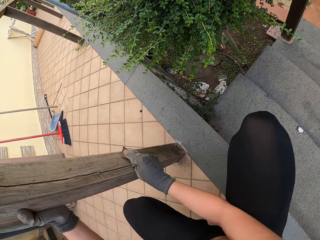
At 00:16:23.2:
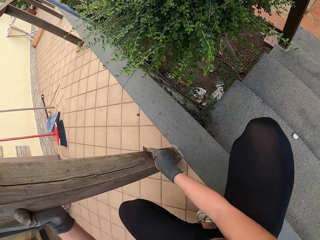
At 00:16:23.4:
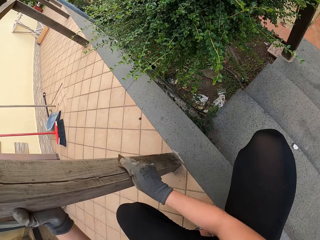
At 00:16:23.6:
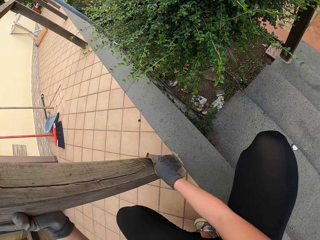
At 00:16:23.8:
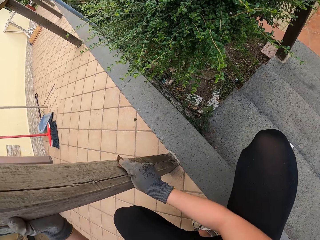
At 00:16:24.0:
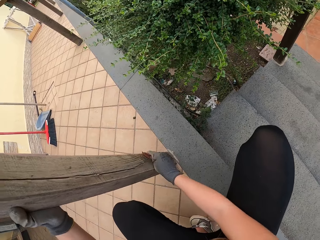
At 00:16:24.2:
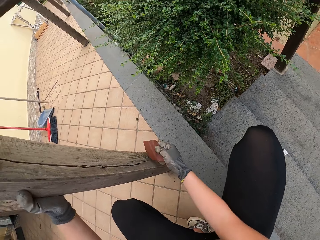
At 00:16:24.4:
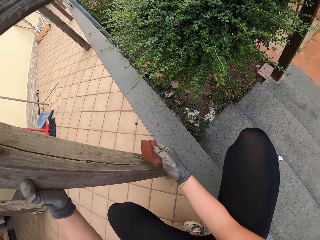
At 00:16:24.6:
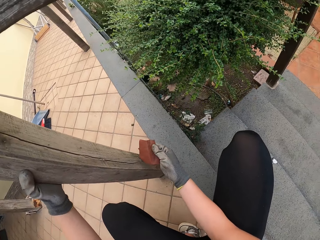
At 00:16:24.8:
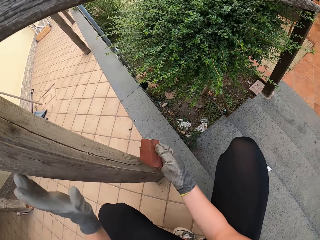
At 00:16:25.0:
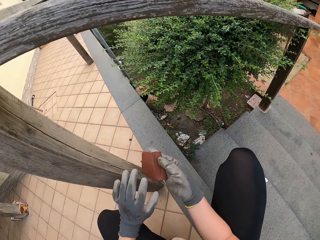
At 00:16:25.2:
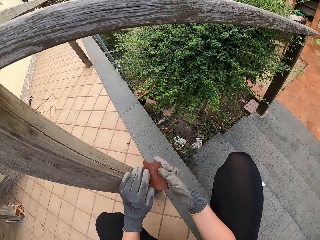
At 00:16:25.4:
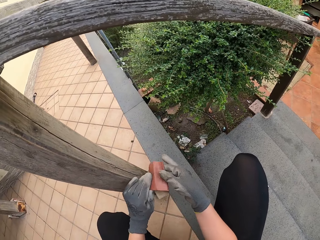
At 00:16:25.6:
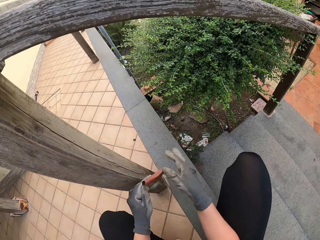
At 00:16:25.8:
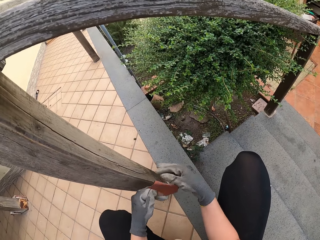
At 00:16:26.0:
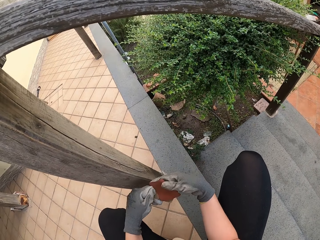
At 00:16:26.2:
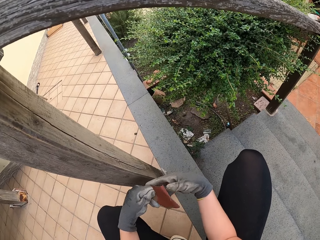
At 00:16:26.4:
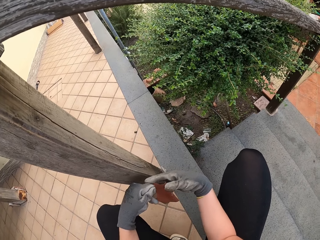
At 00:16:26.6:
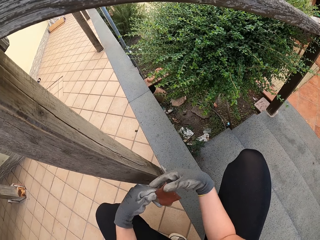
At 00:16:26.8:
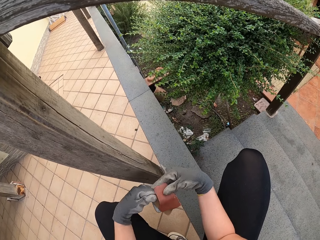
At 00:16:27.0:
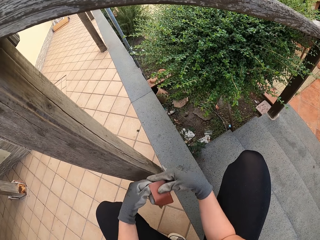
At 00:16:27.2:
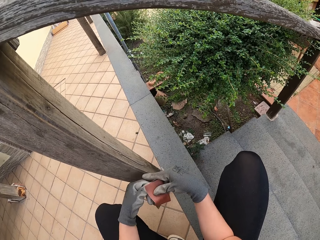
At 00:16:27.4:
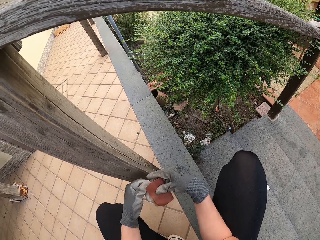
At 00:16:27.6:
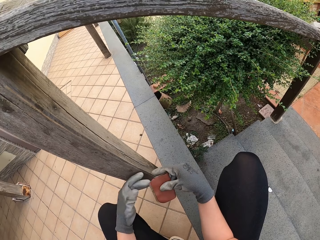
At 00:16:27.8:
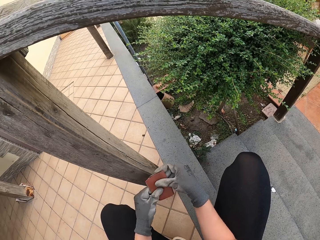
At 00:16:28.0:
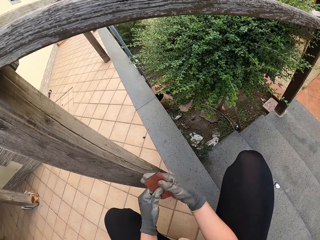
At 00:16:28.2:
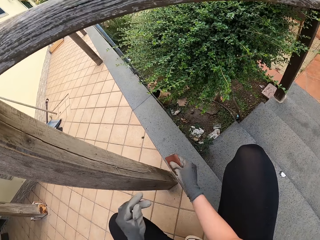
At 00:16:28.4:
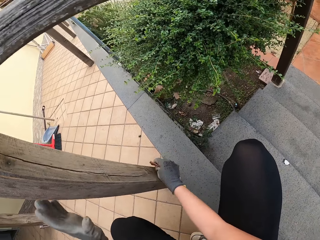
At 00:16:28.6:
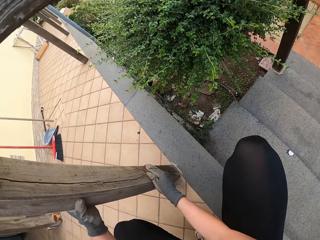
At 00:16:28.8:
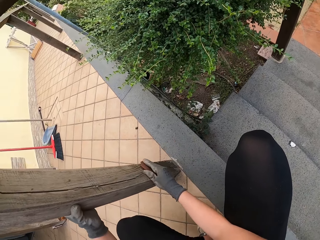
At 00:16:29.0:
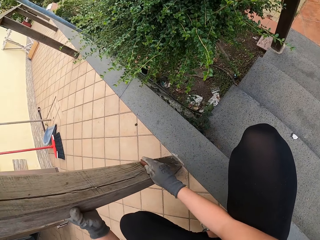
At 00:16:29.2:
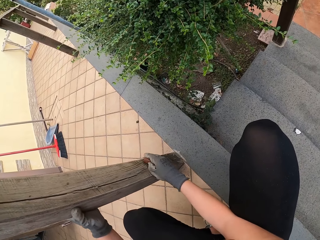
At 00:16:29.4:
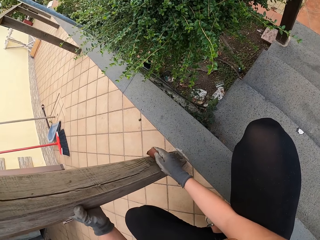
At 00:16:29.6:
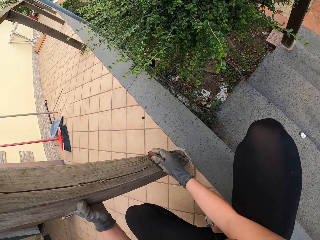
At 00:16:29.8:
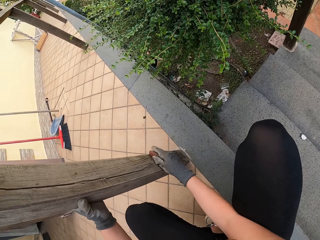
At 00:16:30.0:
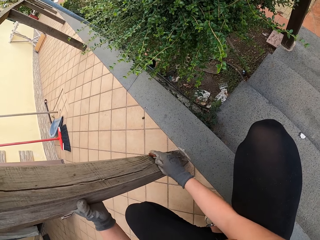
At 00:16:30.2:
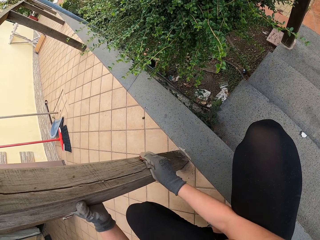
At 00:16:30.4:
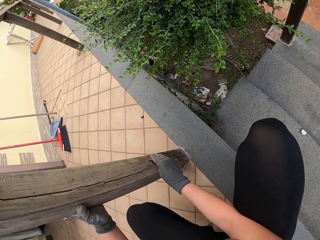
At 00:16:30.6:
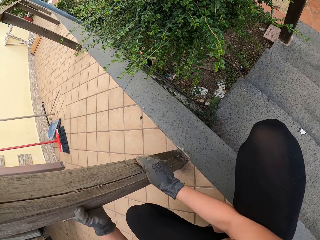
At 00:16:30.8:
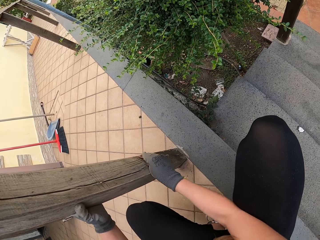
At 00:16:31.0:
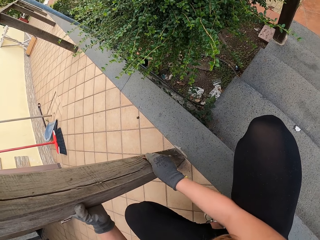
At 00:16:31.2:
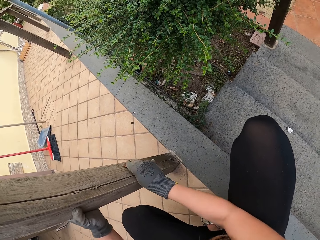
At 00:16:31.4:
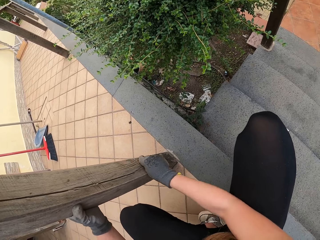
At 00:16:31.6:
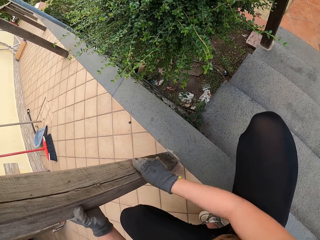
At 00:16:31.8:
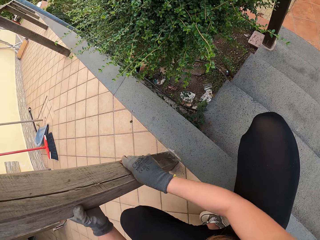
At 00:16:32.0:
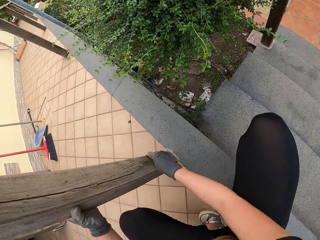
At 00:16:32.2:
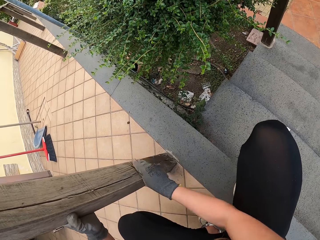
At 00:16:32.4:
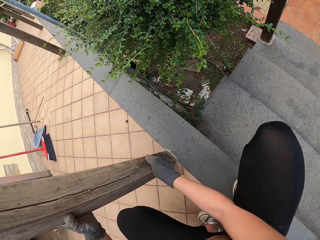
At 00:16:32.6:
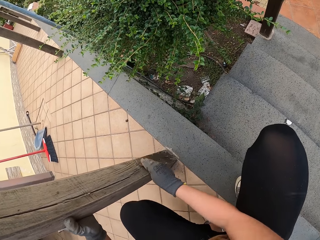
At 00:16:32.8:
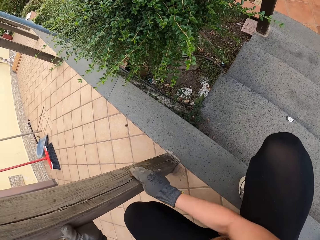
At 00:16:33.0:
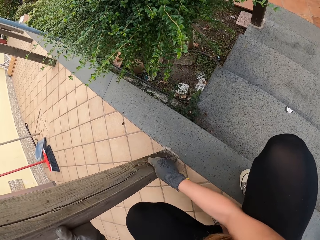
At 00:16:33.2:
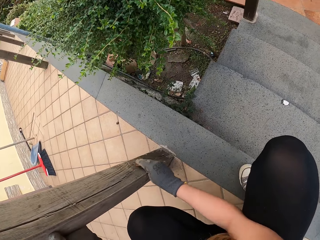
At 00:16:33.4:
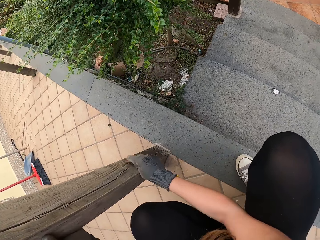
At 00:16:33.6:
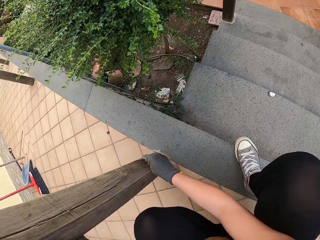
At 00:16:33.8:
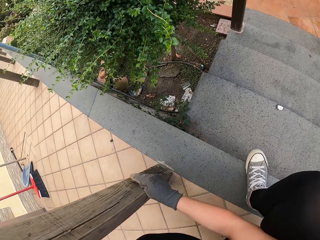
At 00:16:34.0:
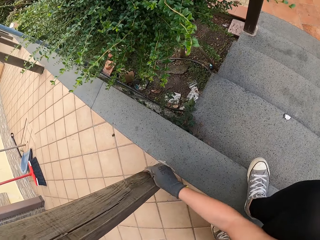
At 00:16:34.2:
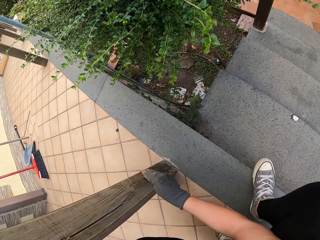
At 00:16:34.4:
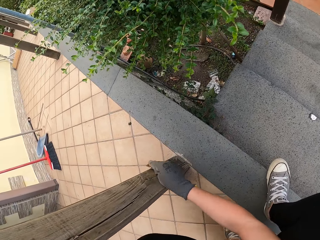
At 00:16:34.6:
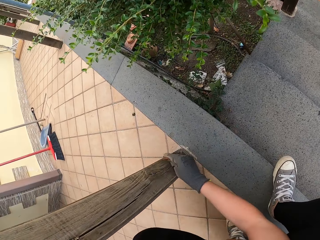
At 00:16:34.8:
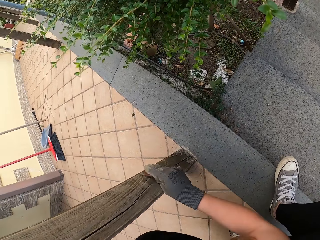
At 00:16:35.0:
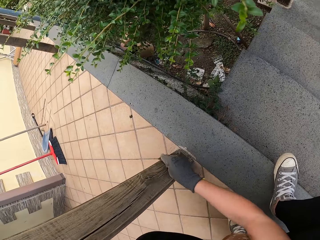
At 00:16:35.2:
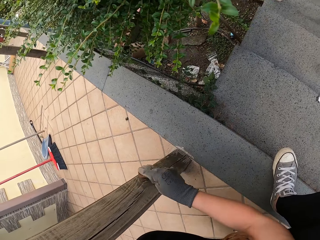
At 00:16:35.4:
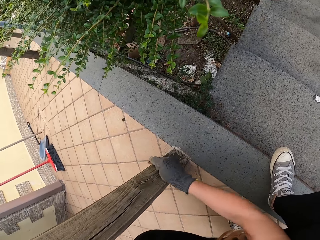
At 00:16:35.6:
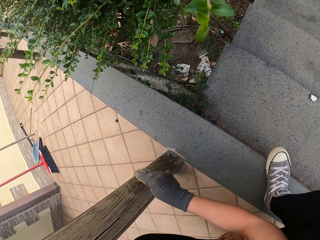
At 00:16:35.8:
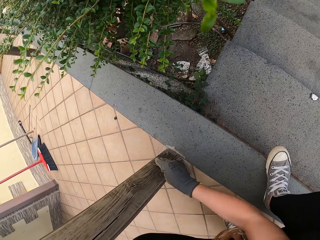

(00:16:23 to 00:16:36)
The camera wearer looks at the sandpaper. They hold the sandpaper with both hands. They hold the sandpaper. They hold the wooden rail. They smoothen the wooden rail.

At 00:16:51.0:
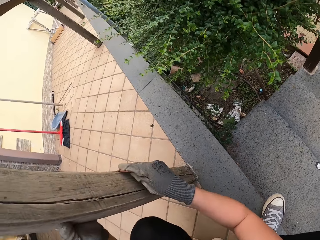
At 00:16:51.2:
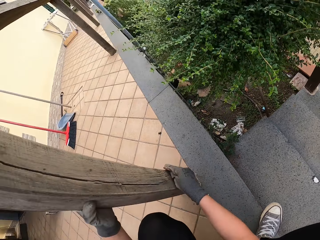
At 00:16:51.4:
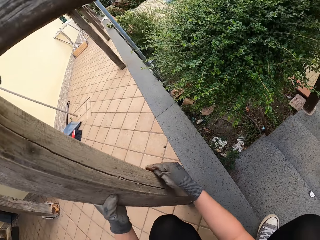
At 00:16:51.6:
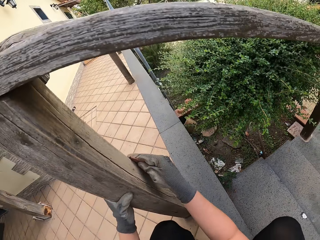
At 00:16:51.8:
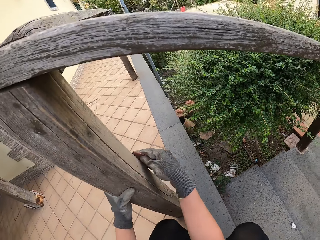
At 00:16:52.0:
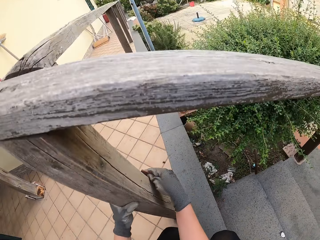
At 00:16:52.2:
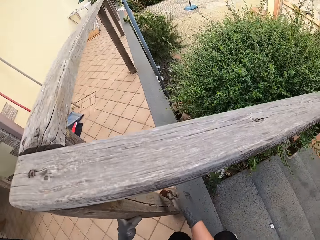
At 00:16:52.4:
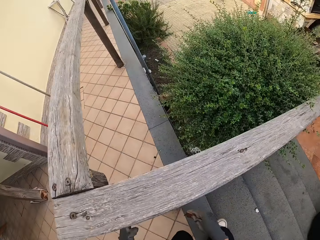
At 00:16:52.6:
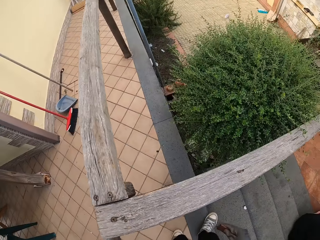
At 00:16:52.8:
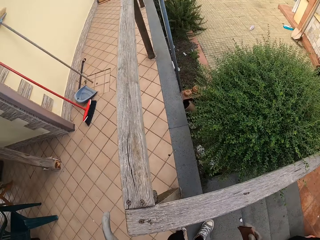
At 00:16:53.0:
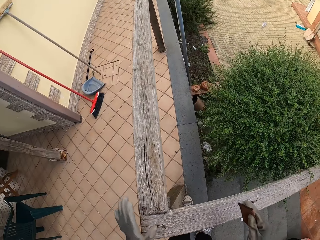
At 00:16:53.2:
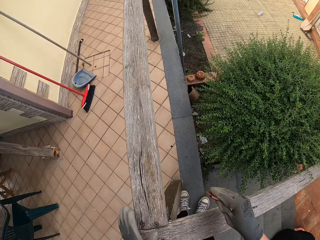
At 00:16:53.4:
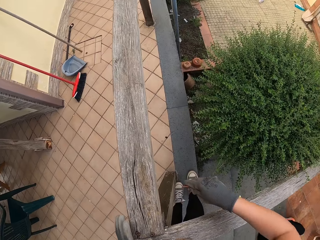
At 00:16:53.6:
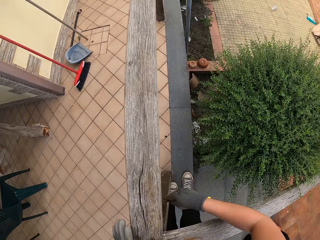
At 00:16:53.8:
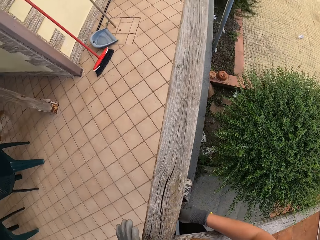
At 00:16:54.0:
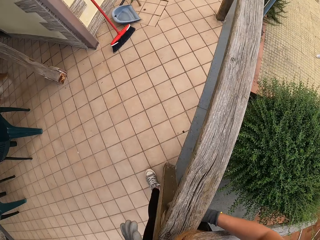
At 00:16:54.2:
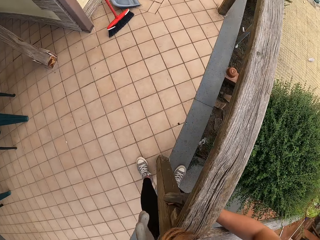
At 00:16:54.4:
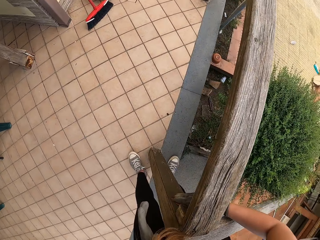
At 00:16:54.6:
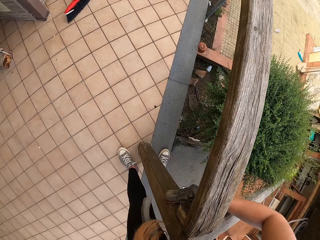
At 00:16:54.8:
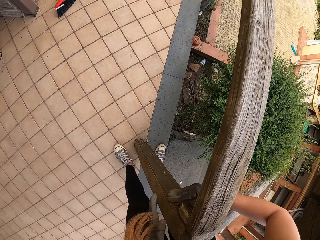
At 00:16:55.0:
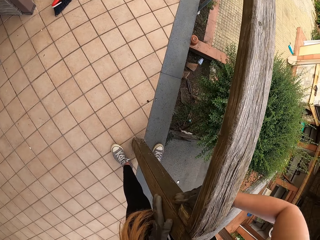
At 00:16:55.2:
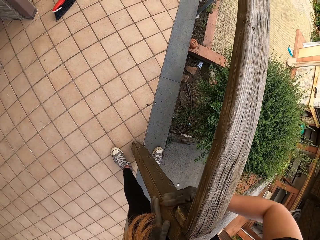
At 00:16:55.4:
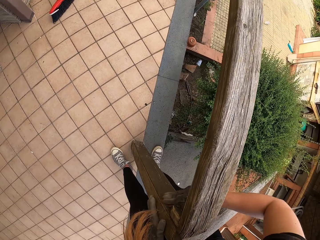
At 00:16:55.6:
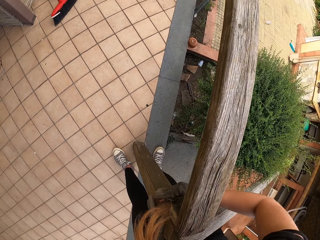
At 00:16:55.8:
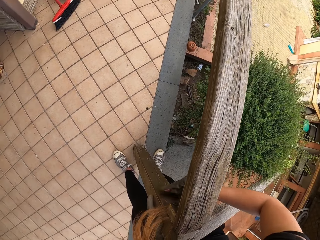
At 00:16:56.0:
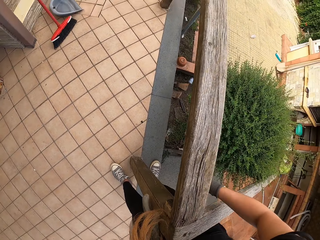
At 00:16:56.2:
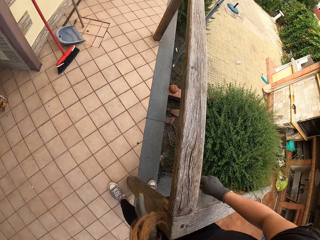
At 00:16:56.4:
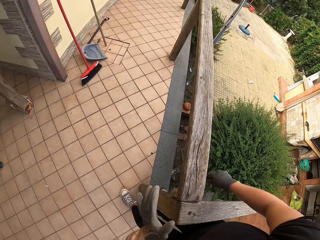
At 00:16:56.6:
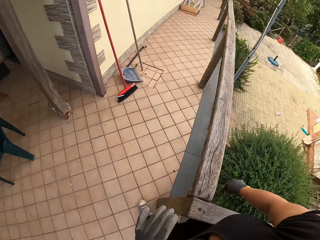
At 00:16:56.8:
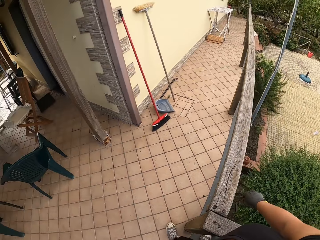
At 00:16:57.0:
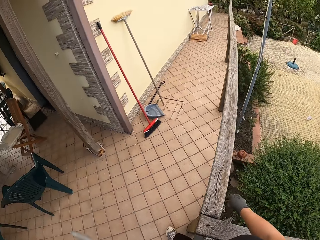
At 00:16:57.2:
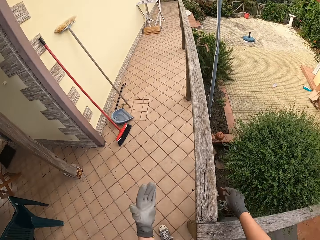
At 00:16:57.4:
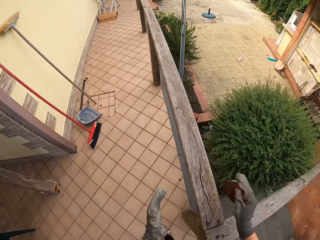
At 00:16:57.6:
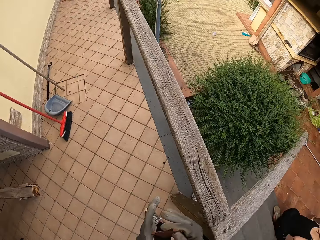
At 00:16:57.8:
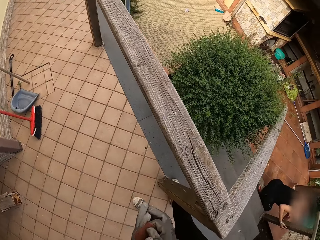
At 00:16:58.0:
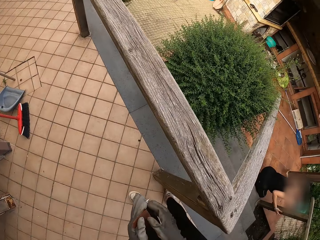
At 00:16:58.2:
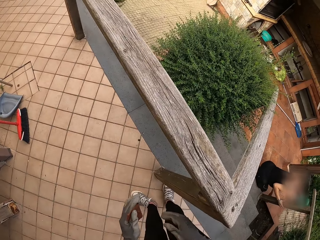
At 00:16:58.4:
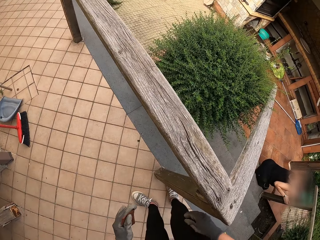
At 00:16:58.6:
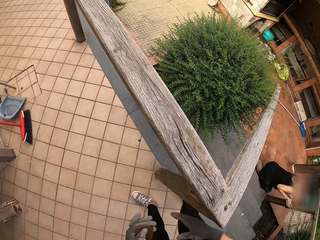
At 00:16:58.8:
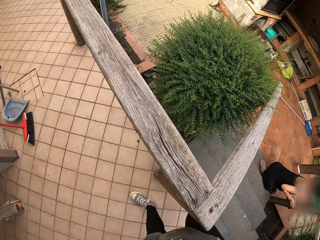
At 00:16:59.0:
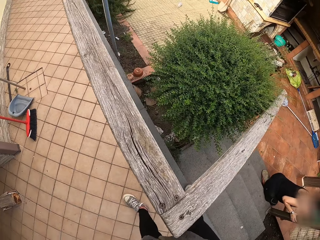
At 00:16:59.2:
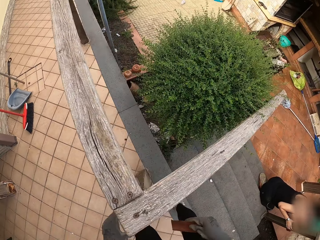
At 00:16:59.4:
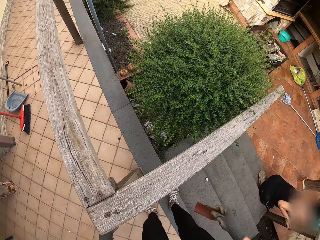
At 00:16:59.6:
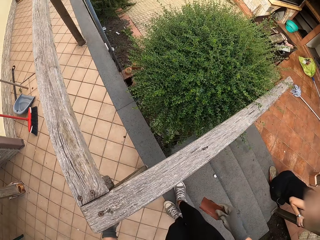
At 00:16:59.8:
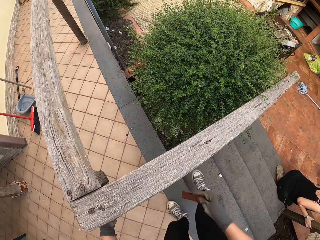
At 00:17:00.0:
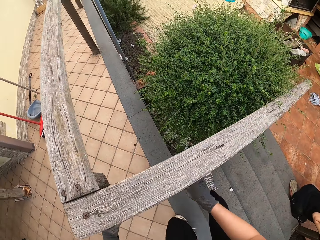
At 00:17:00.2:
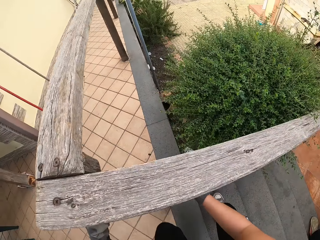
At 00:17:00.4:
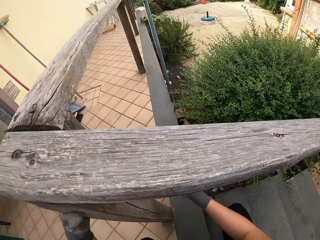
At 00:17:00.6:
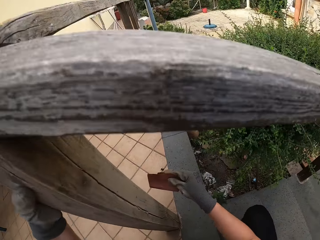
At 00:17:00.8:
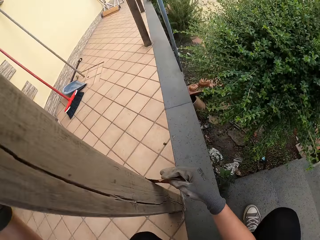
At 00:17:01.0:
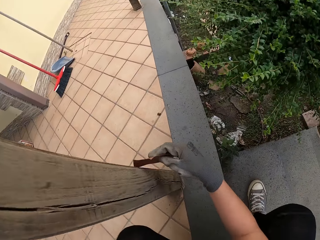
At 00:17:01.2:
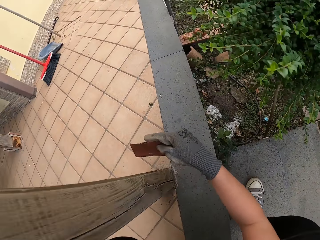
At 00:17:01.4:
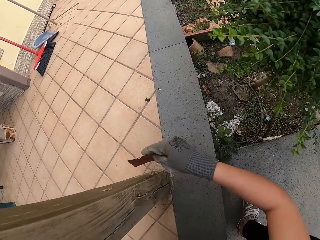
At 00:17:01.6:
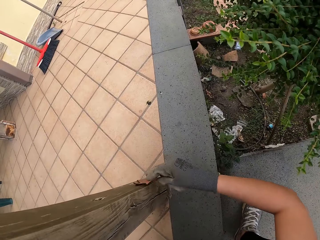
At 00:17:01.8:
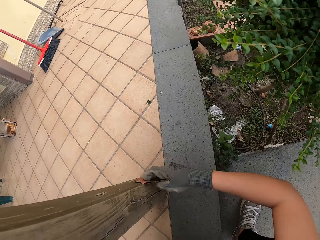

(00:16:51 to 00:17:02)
The camera wearer stands beside the wooden rail, bends beside the wooden rail, and smoothens the wooden rail. They hold the sandpaper with the other hand. A lady squats. The camera wearer holds the sandpaper. They squat beside the wooden rail.
